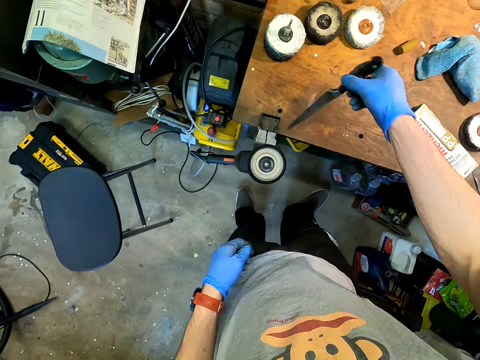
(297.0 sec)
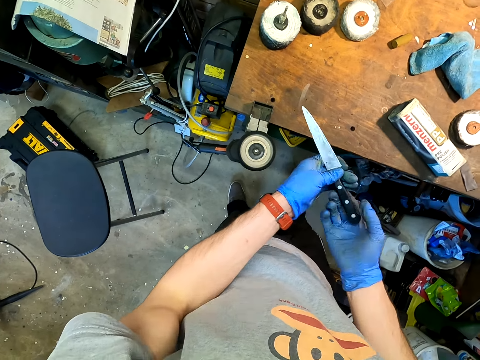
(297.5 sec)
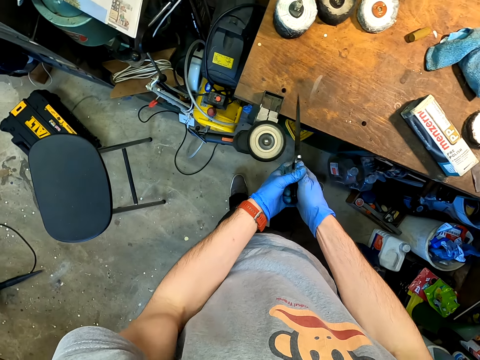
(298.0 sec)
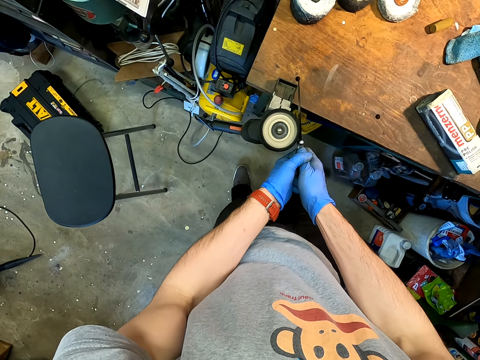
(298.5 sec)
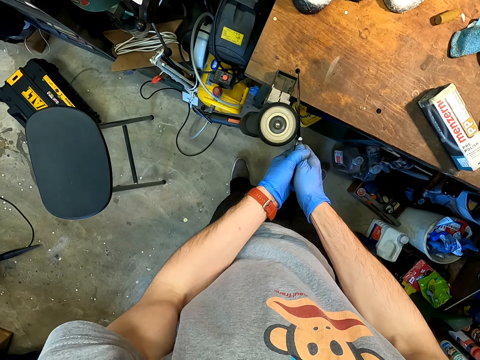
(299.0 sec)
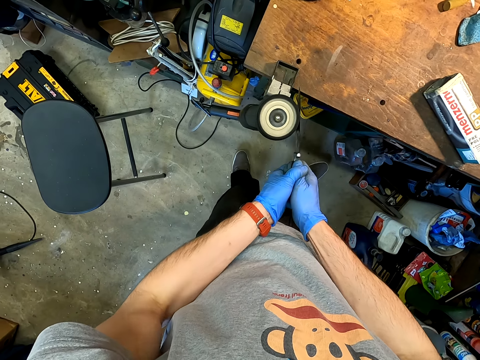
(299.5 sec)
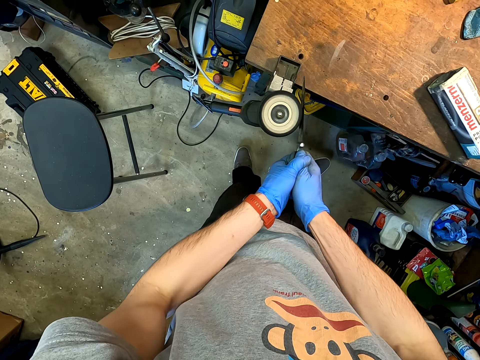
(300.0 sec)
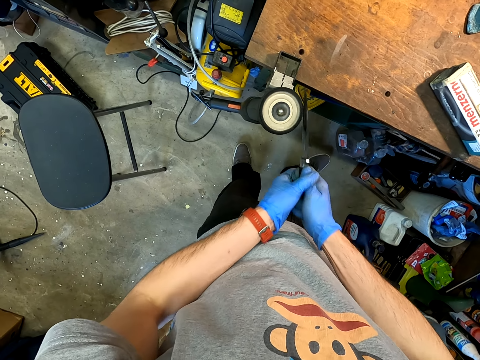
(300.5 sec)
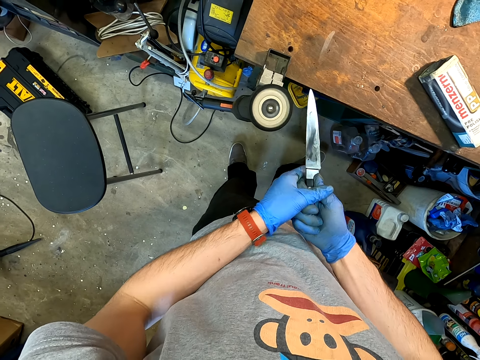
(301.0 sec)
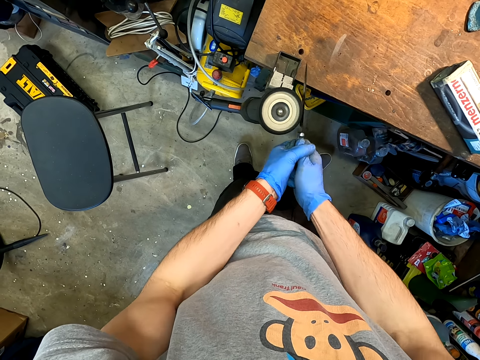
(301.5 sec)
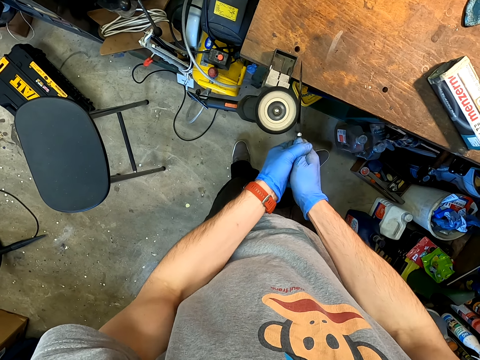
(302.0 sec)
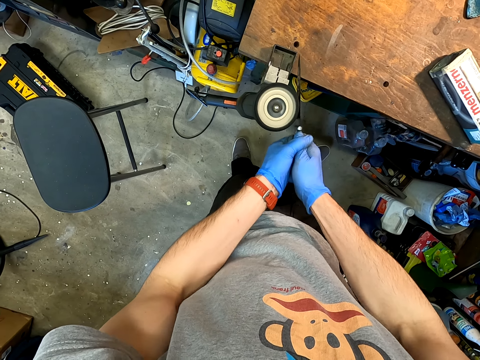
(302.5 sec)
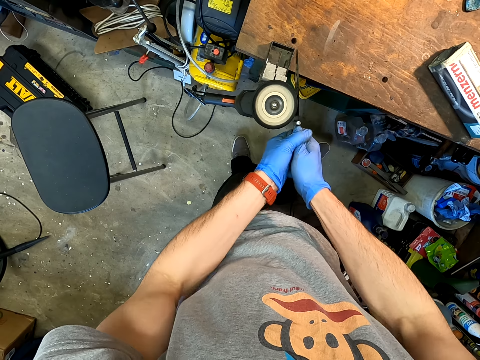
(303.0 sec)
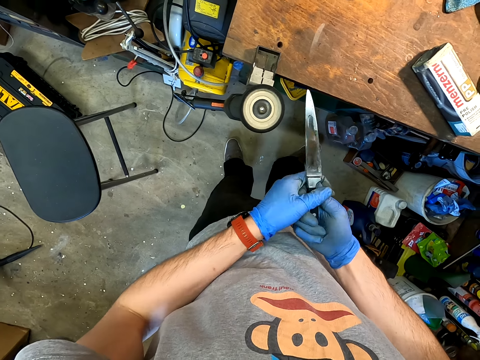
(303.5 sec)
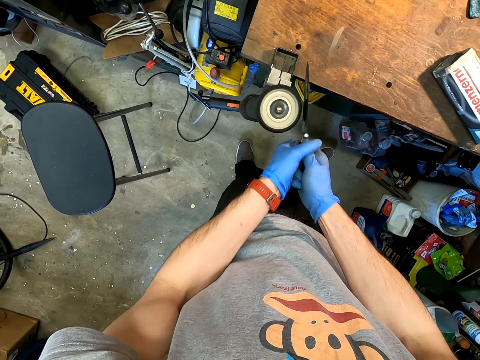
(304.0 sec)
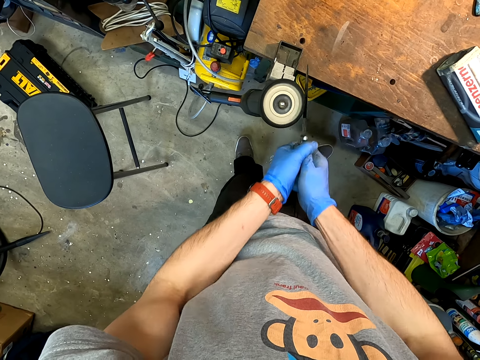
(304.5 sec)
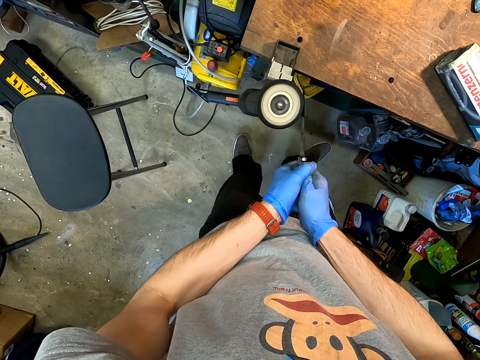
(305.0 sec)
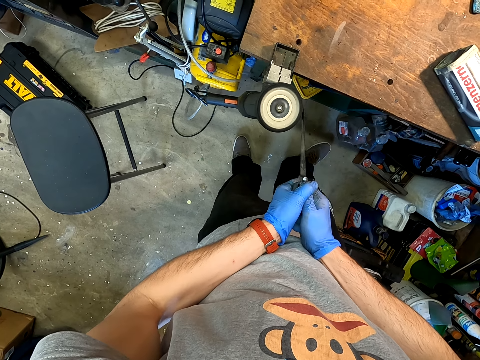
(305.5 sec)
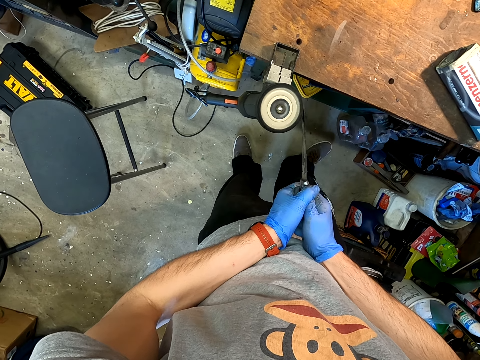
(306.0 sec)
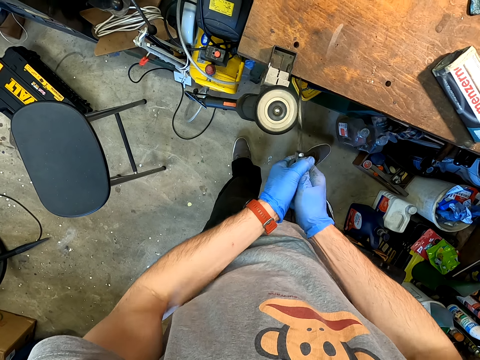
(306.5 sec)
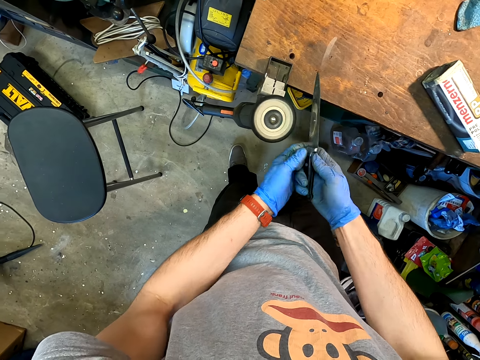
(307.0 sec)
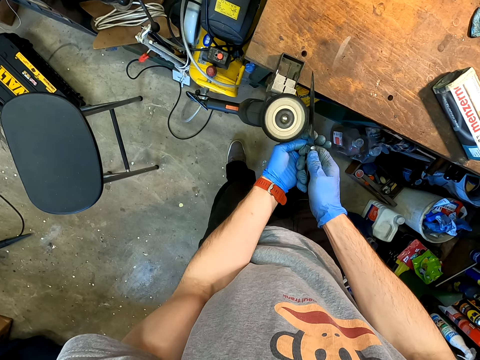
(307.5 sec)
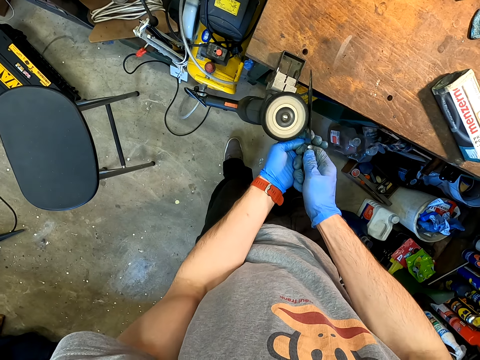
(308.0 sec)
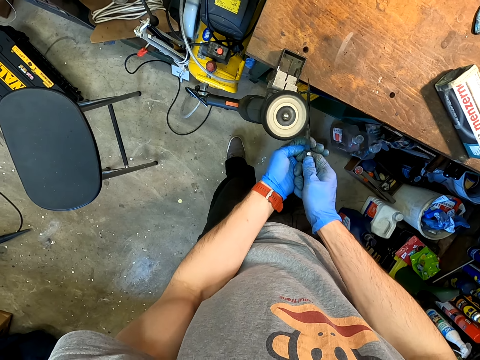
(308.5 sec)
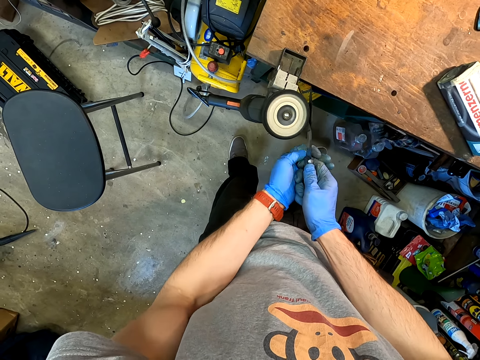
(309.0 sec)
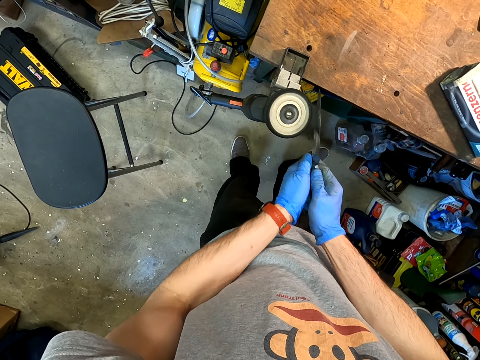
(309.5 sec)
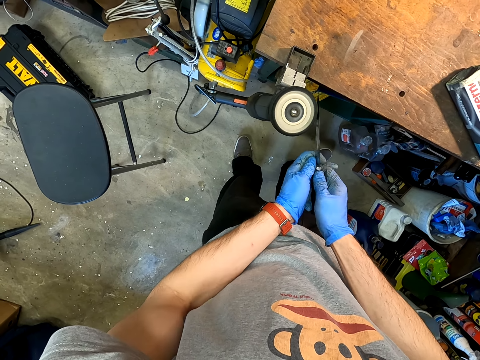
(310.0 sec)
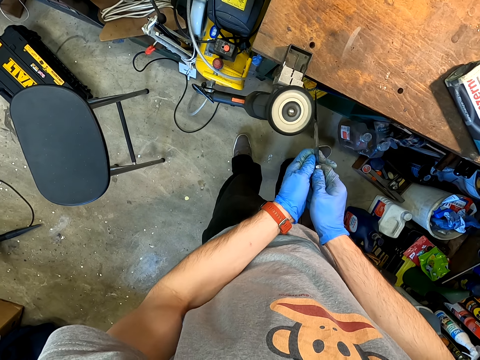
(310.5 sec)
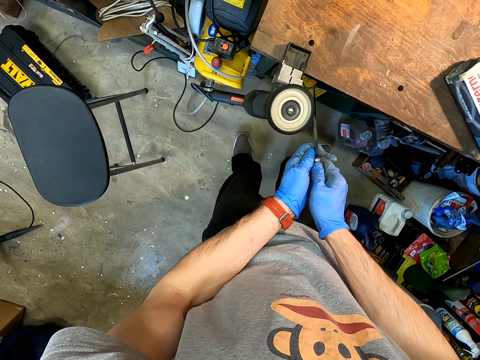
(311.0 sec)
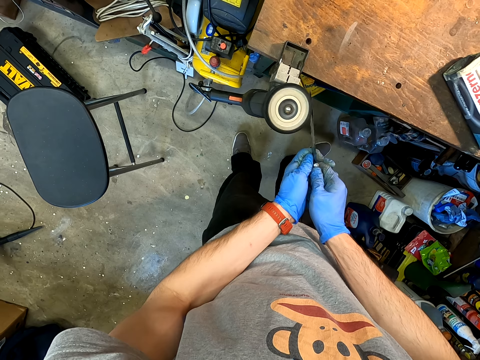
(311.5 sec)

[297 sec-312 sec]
The camera wearer picks up a knife. They sharpen the knife with a knife sharpening machine. They look at the knife. They sharpen the knife with the knife sharpening machine. They look at the knife. They sharpen the knife with the knife sharpening machine.

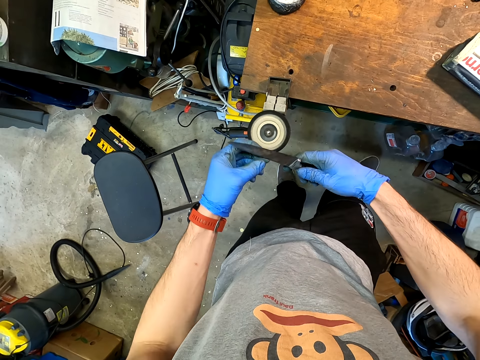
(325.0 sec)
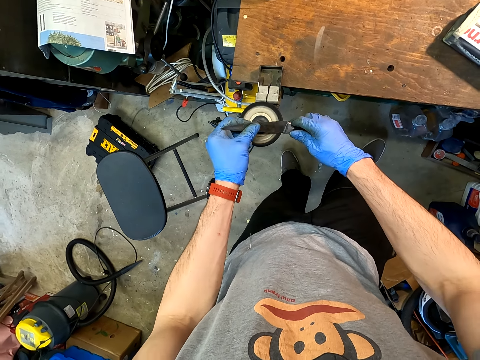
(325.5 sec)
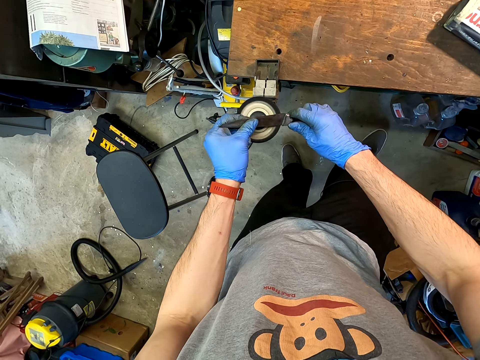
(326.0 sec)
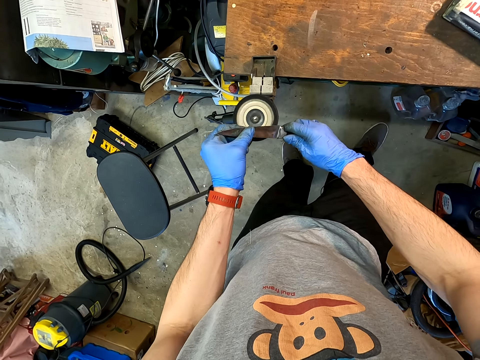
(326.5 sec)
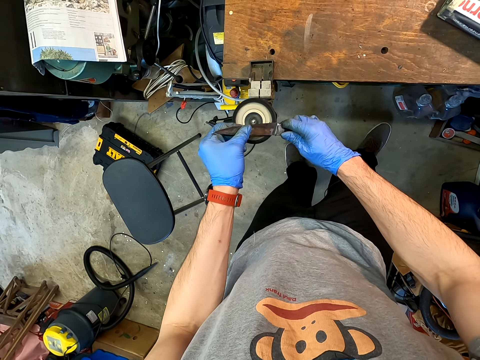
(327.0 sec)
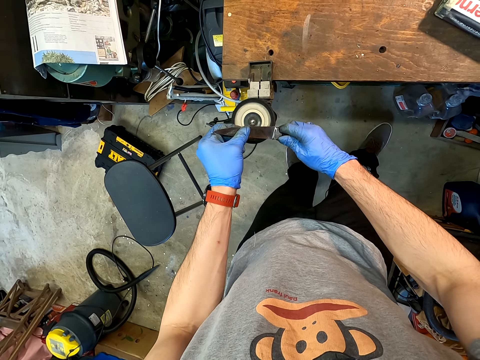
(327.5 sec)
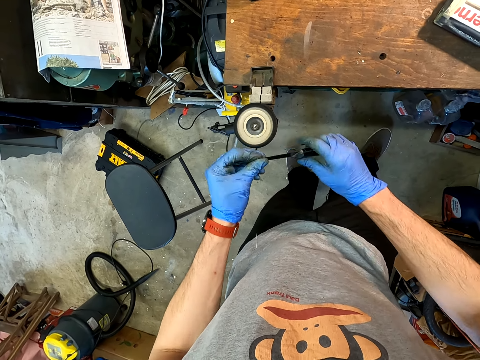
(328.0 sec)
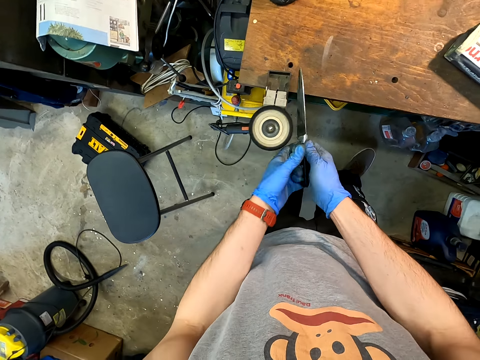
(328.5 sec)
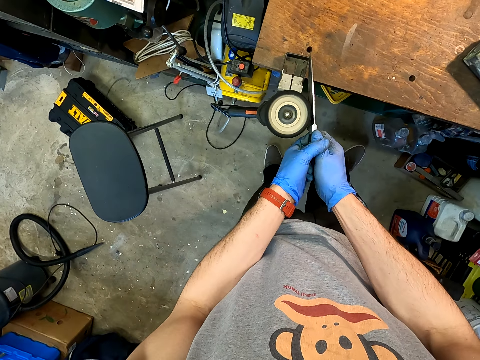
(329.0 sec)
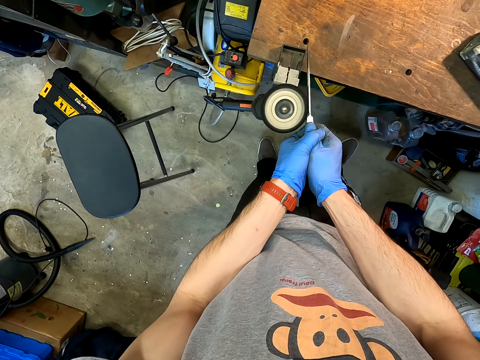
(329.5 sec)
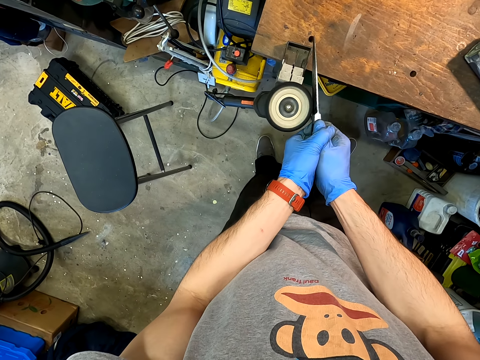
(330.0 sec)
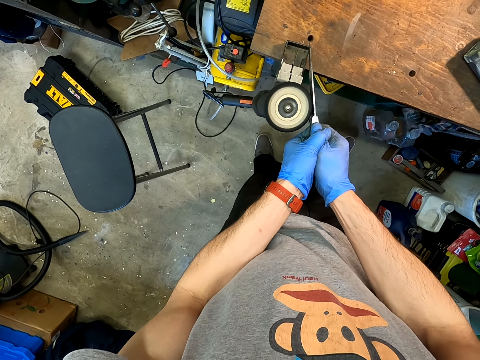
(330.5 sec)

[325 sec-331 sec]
The camera wearer looks at the knife. They sharpen the knife with a knife sharpening machine.

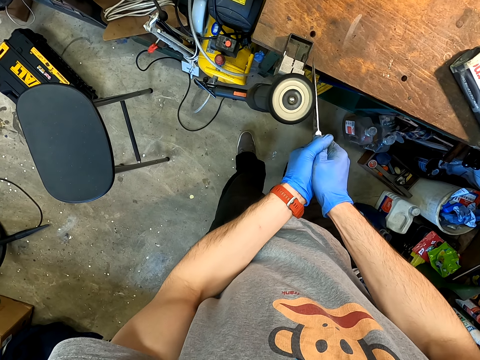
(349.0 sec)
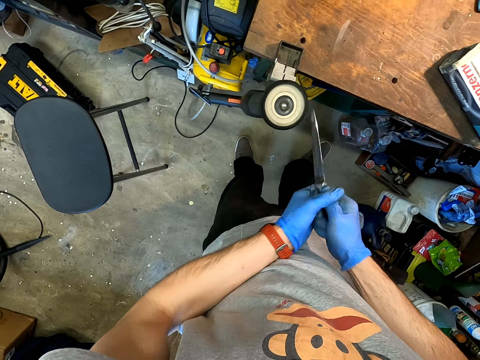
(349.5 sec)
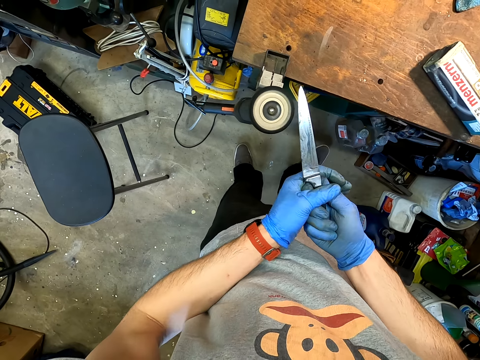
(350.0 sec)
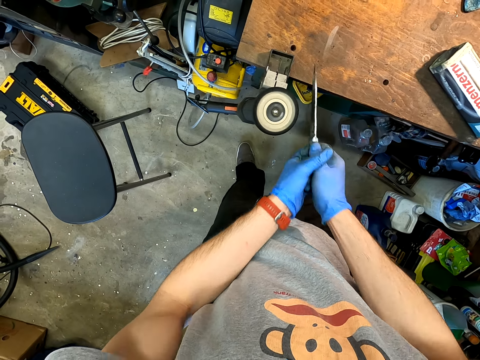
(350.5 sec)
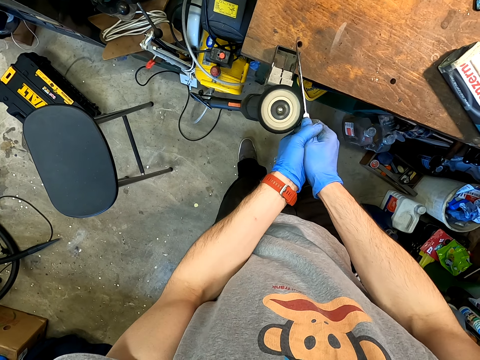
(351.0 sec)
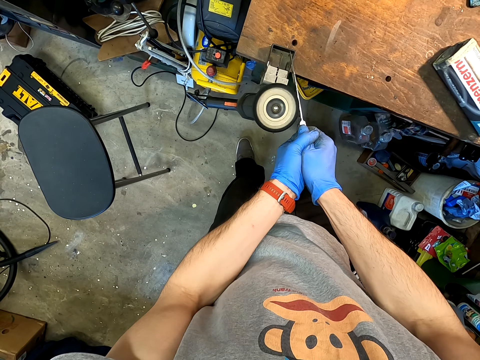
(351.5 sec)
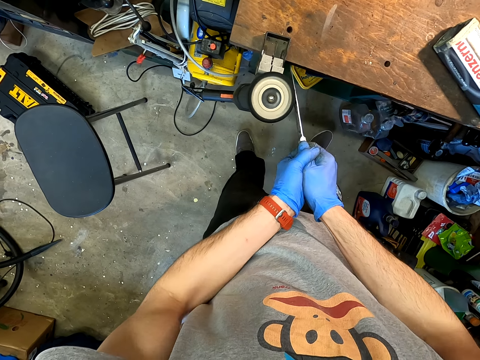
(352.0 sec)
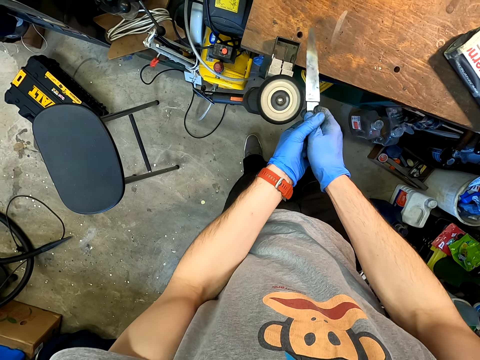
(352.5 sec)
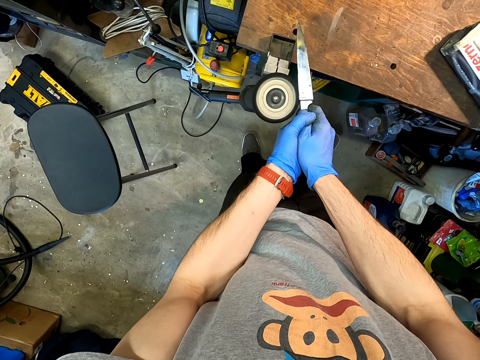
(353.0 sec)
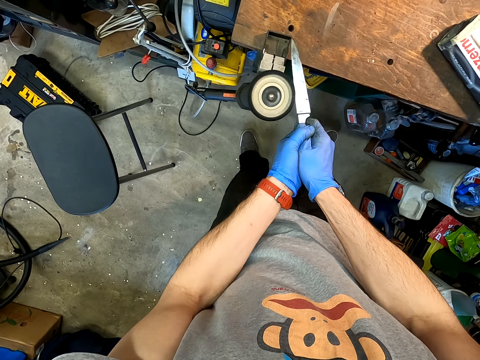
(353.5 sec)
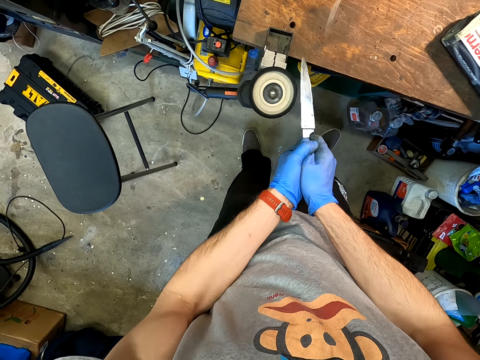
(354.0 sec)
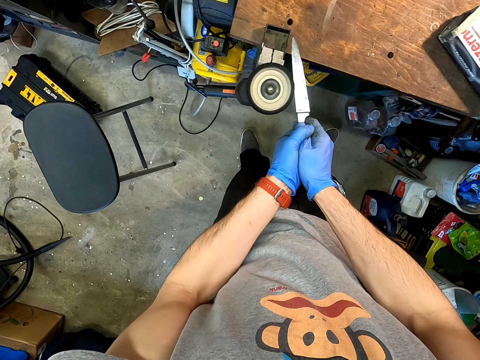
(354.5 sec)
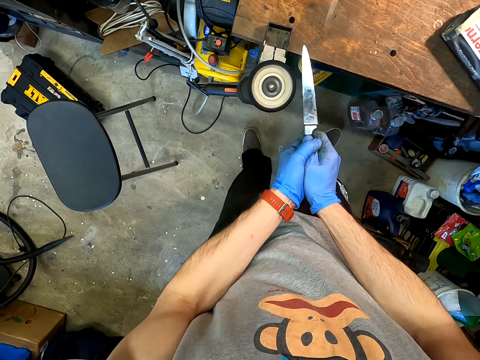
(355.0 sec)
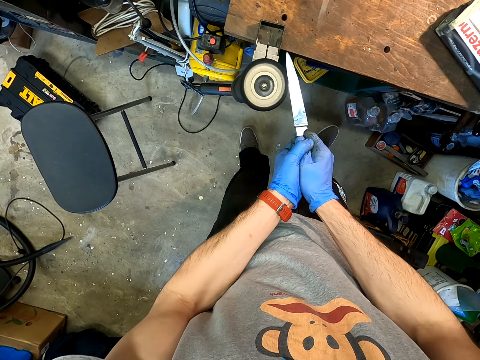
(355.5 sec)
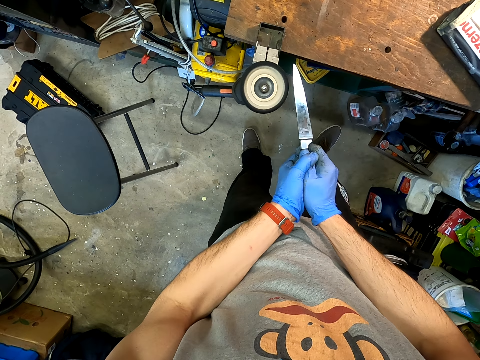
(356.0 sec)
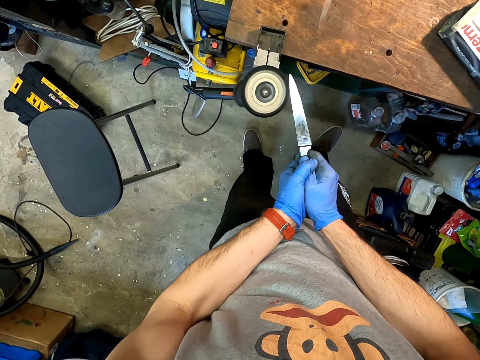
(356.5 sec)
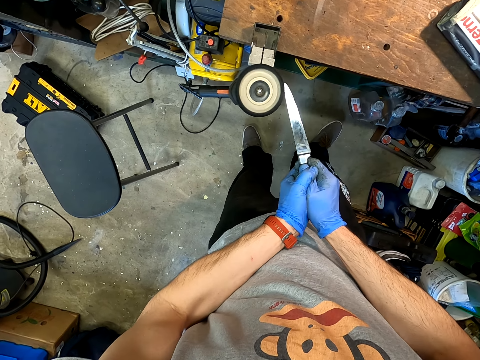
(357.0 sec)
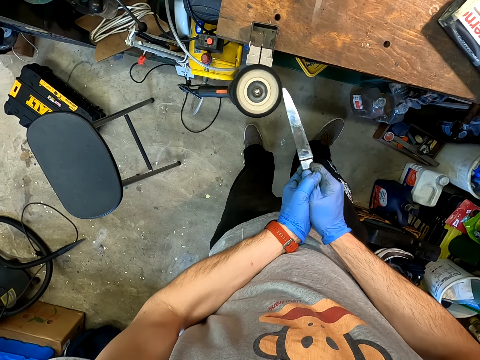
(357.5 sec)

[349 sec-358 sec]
The camera wearer looks at the knife. They sharpen the knife with a knife sharpening machine.
